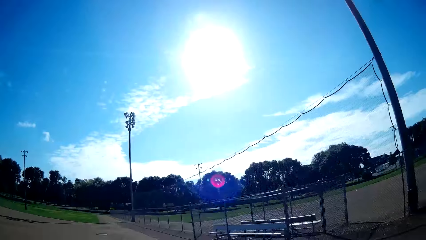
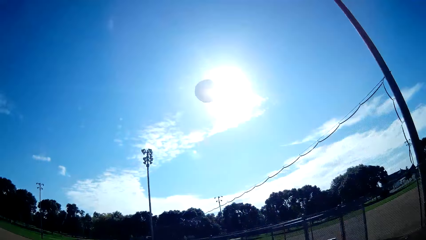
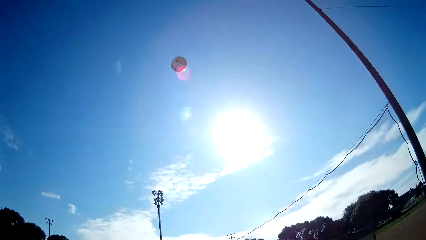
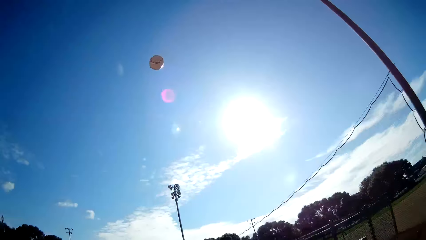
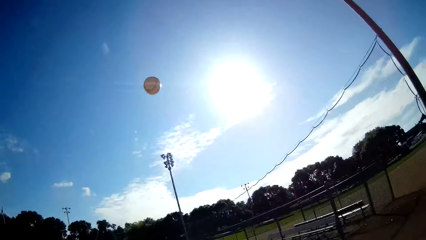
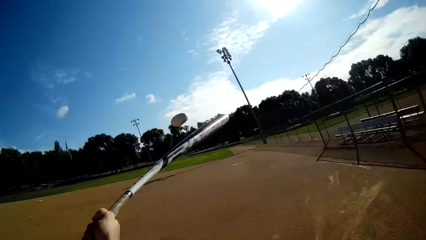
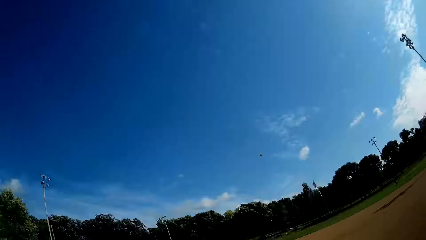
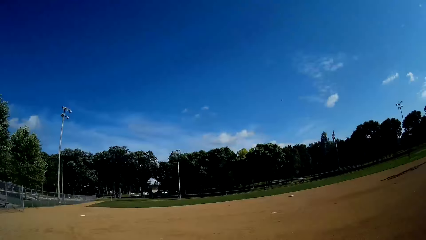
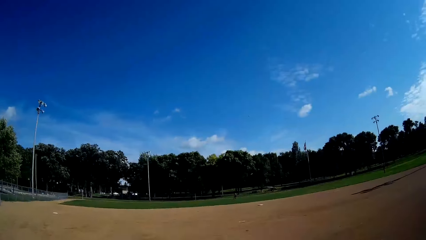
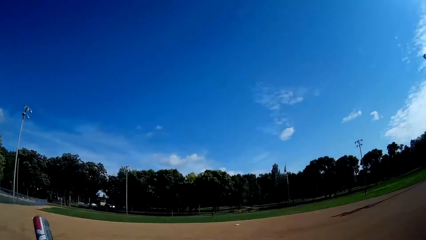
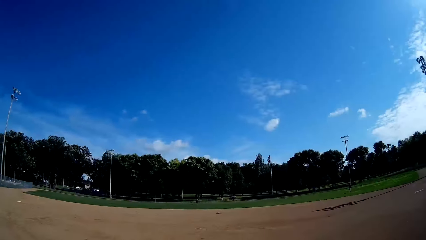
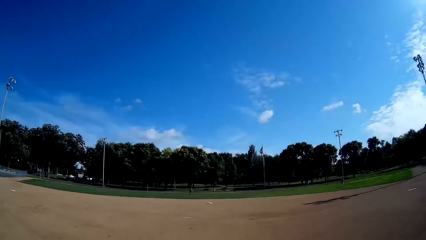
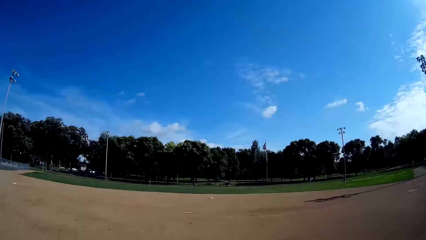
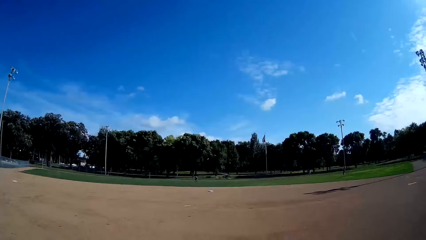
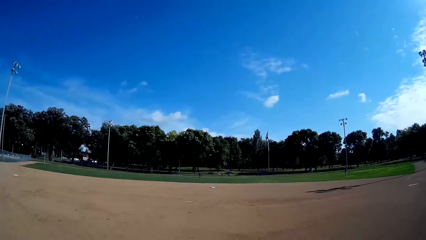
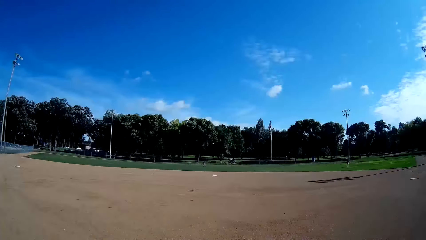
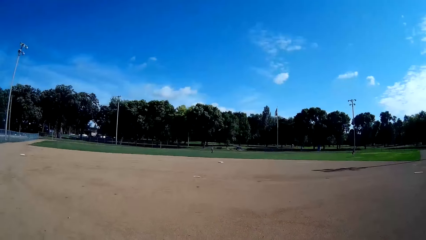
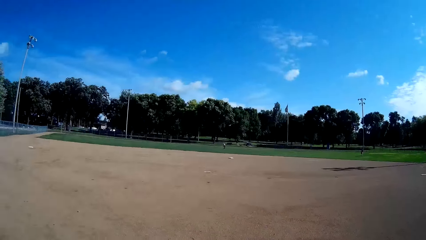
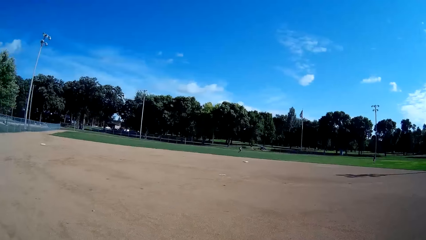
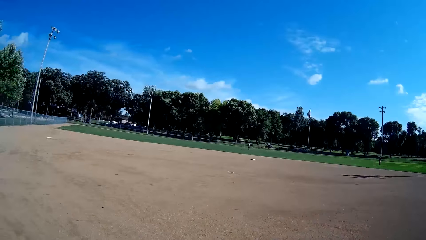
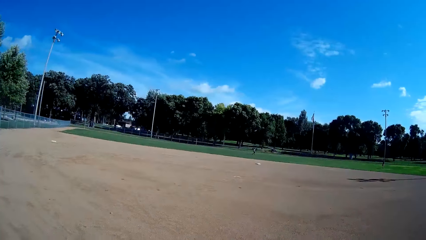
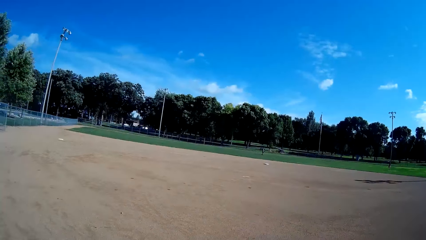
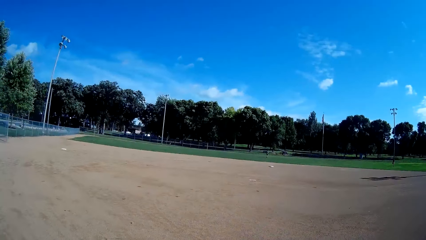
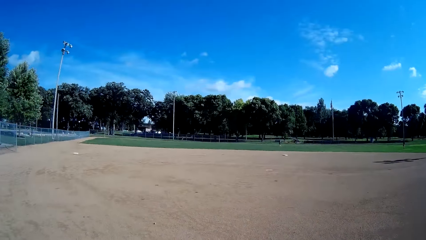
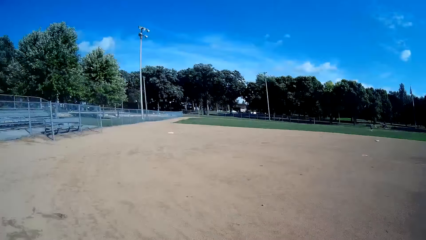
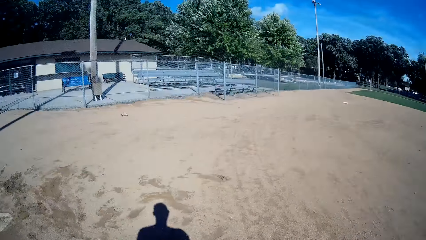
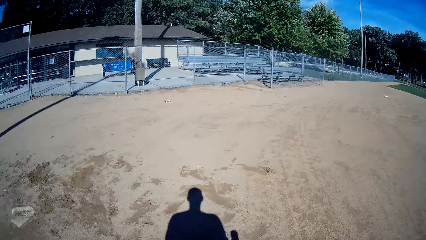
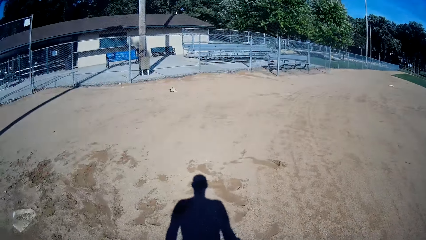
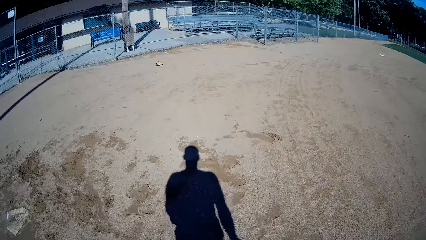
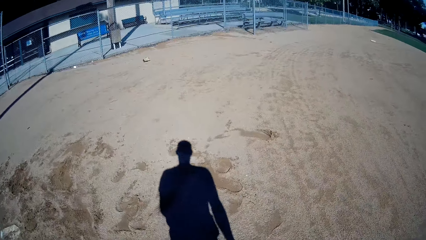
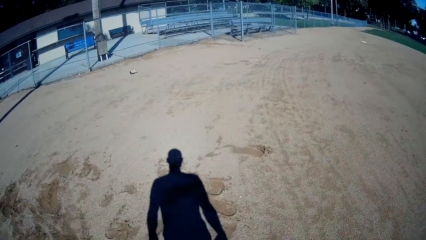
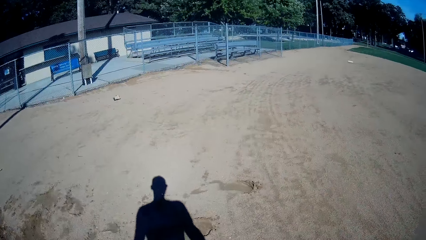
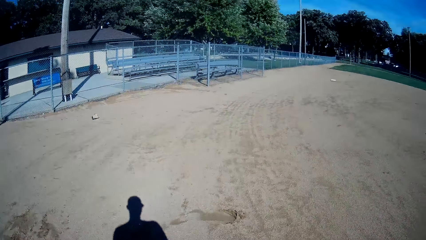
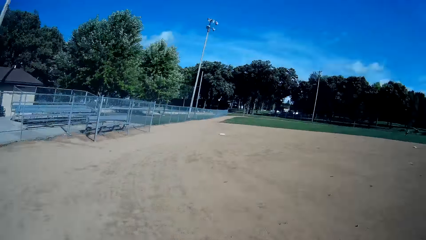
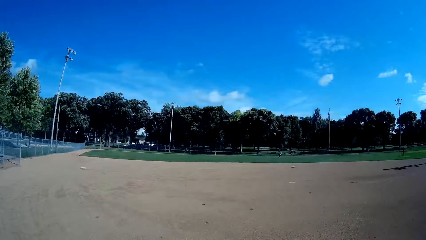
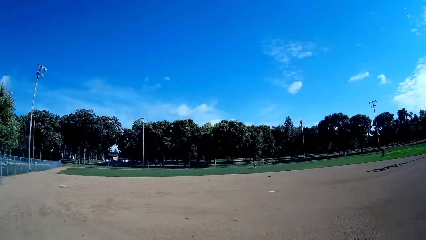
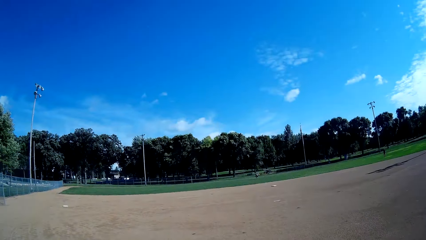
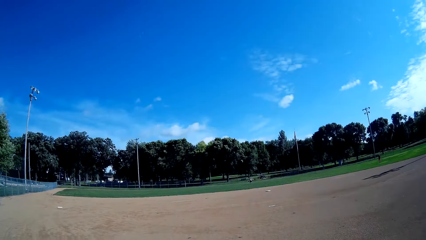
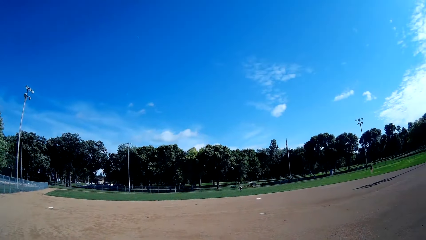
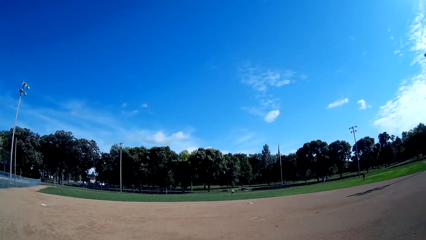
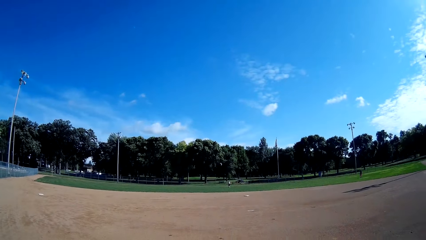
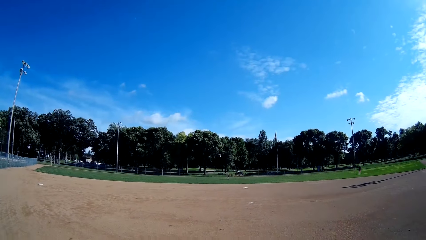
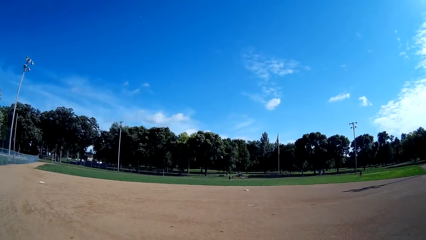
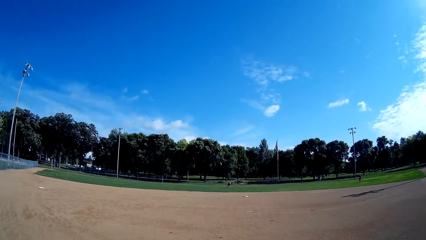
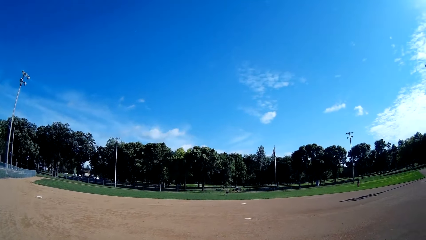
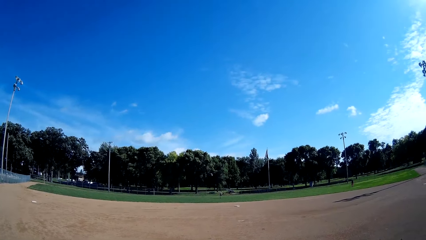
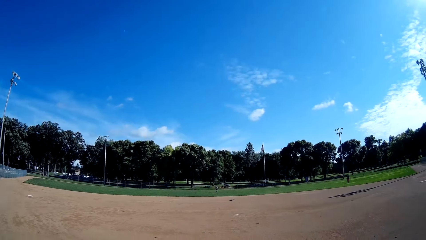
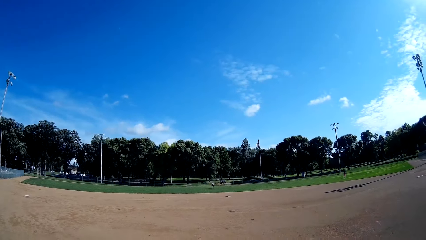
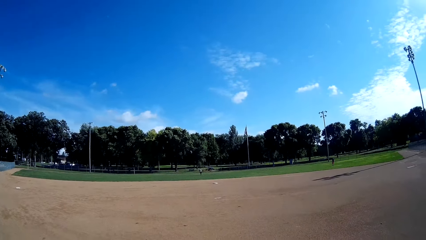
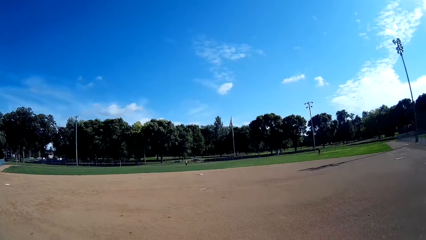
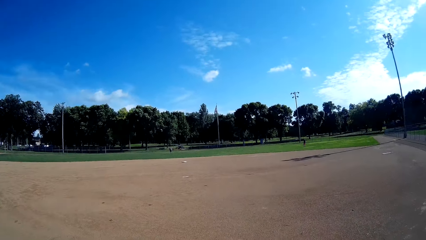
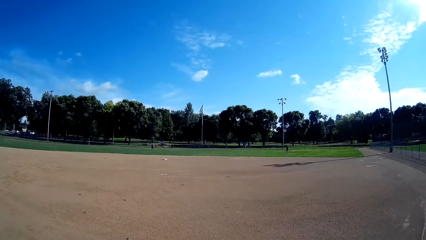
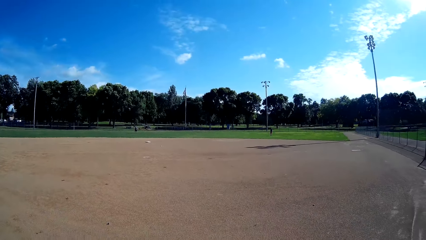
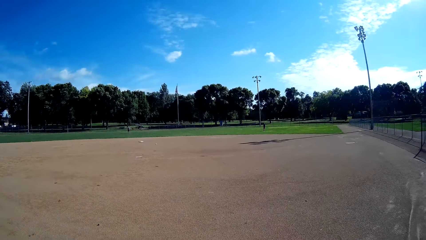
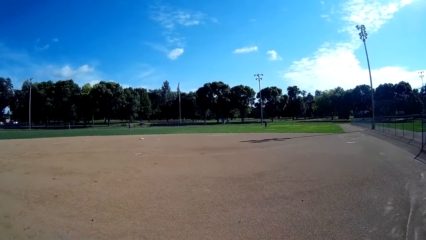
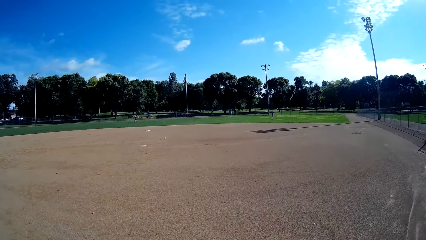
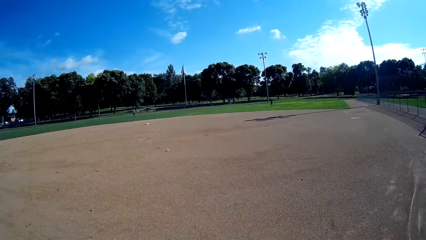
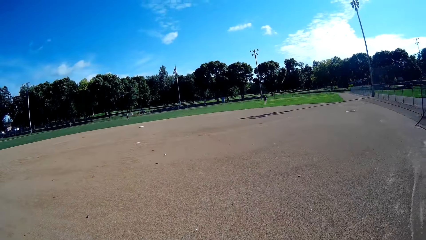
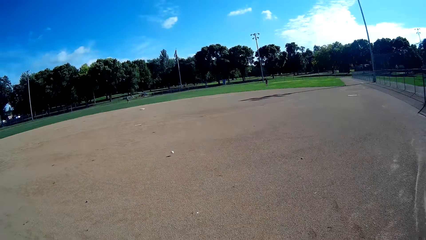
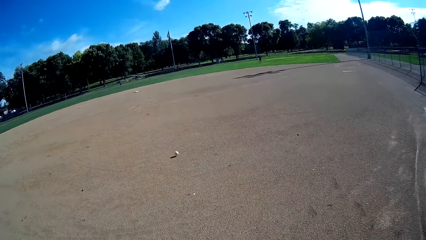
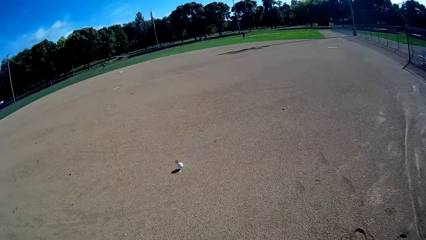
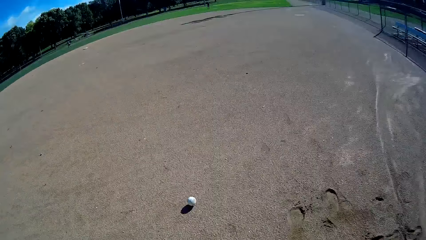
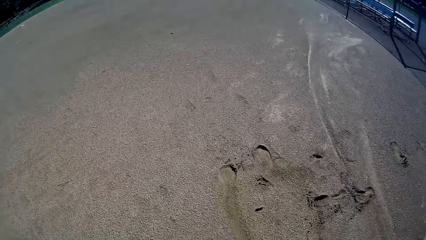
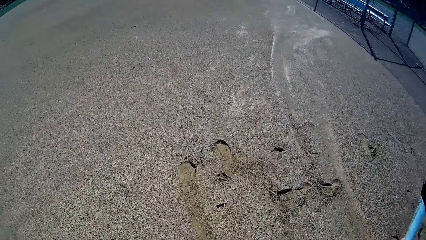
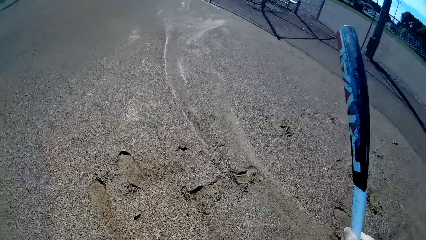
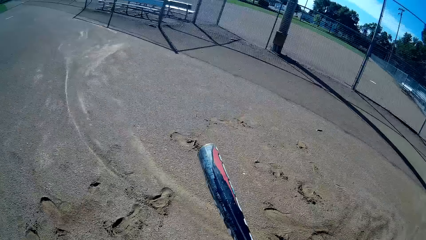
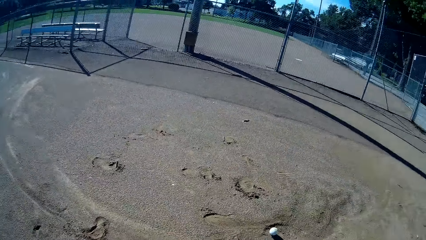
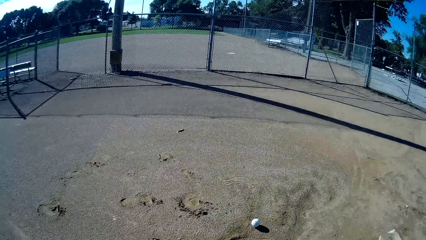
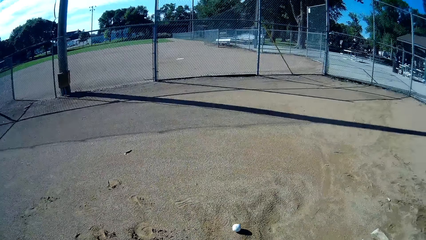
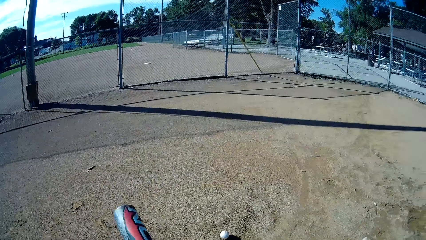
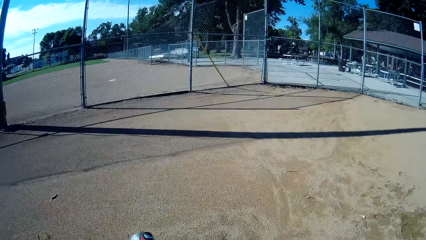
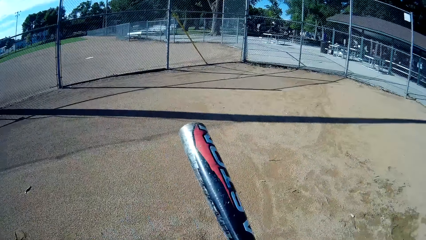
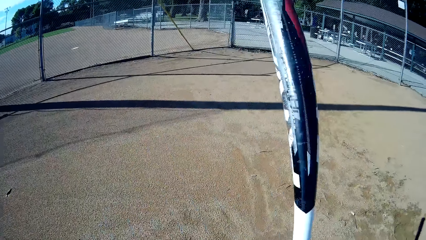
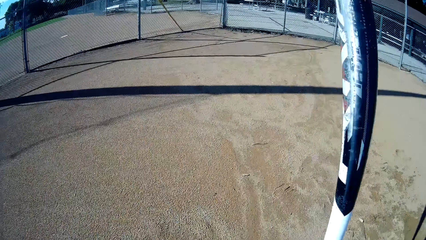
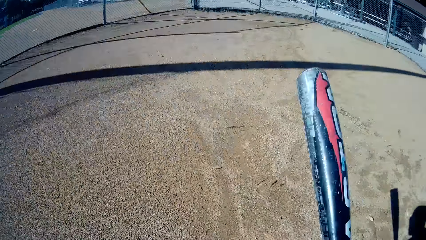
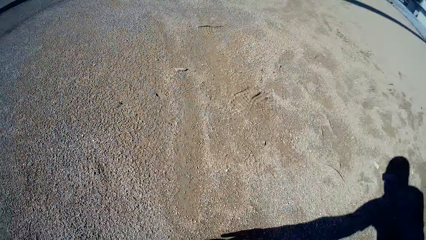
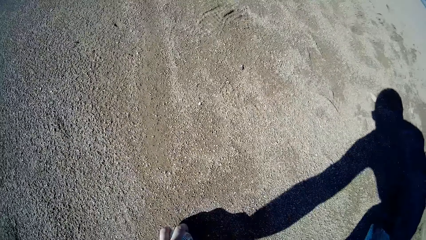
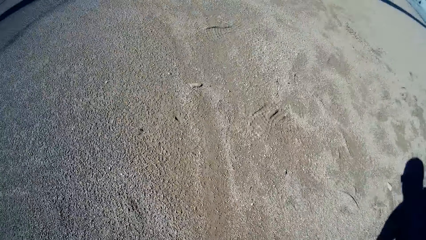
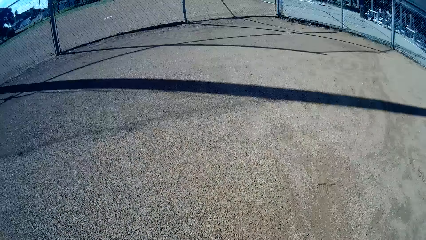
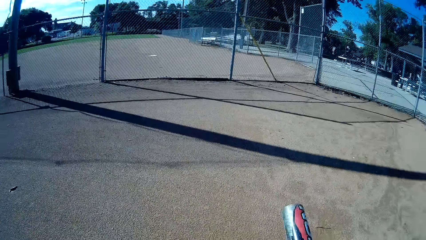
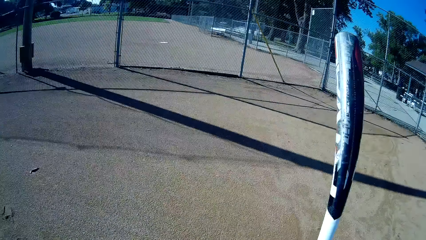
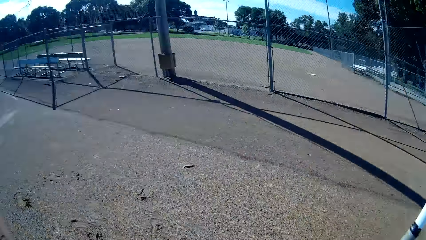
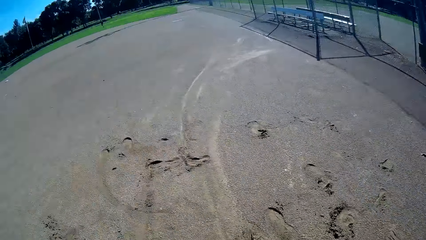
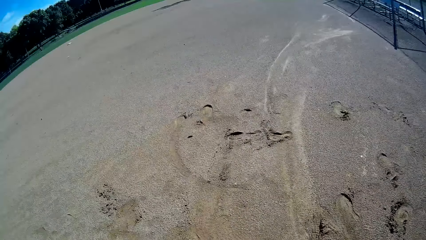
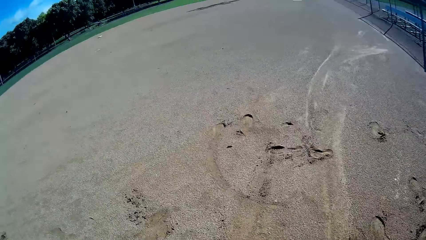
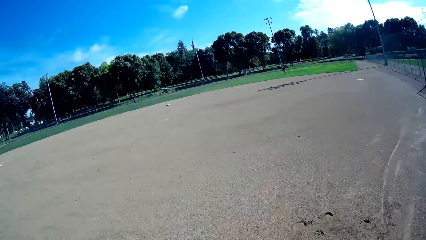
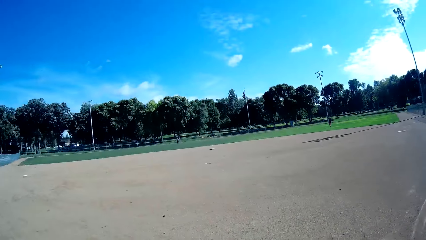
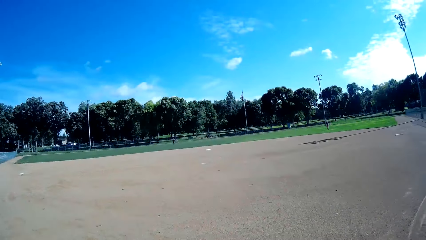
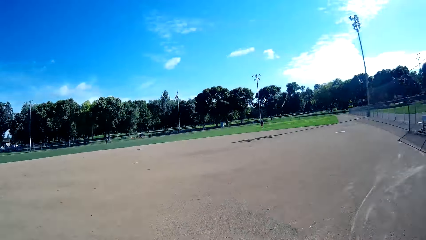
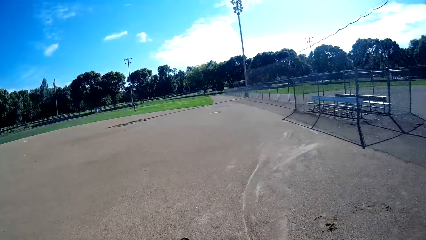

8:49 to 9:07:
The camera wearer throws the ball into the air and hits the ball with the baseball bat. A man runs on the baseball field. The camera wearer converses with the man. The man walks on the baseball field. The man throws the baseball to the camera wearer. The camera wearer walks around the baseball field. He picks up the baseball on the ground with his left hand and holds the baseball bat.
